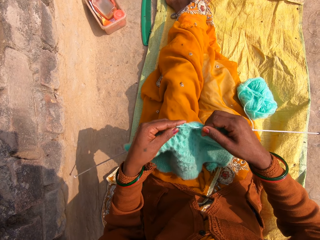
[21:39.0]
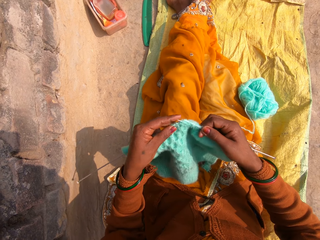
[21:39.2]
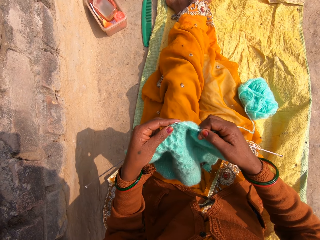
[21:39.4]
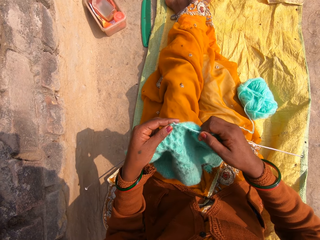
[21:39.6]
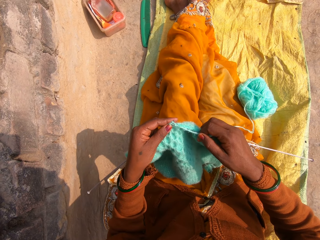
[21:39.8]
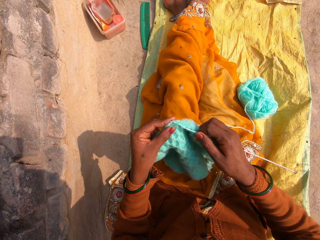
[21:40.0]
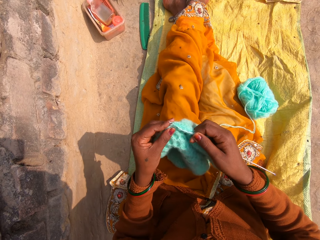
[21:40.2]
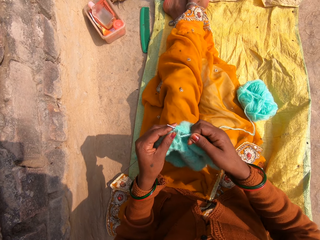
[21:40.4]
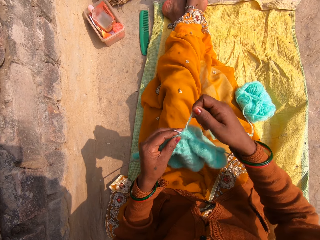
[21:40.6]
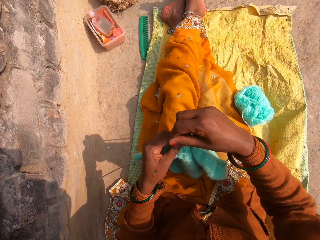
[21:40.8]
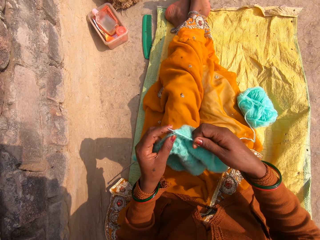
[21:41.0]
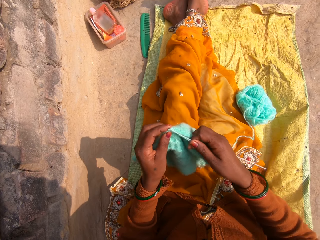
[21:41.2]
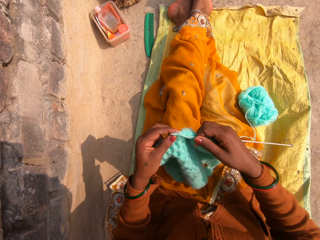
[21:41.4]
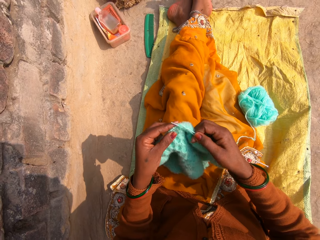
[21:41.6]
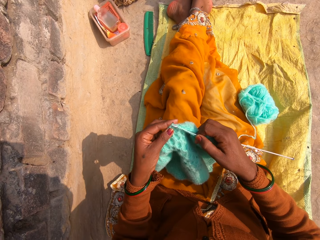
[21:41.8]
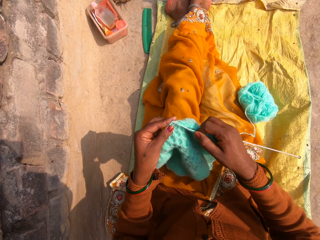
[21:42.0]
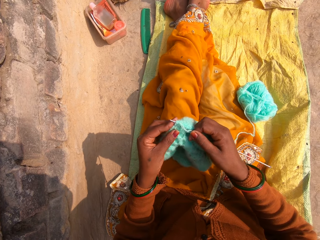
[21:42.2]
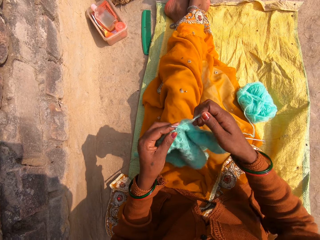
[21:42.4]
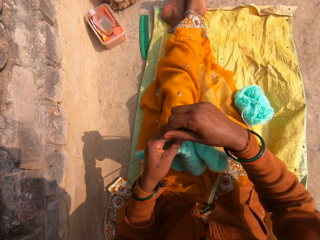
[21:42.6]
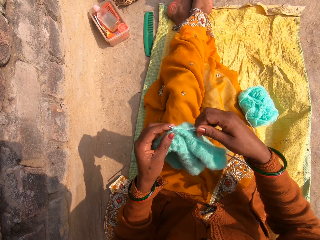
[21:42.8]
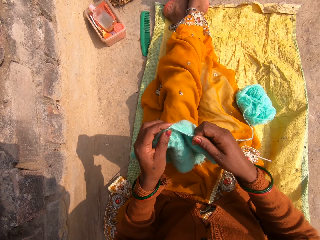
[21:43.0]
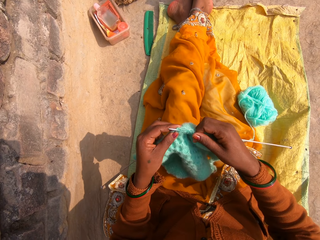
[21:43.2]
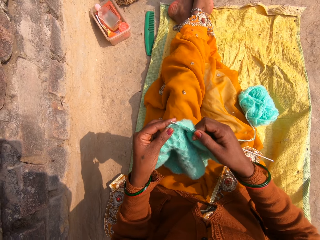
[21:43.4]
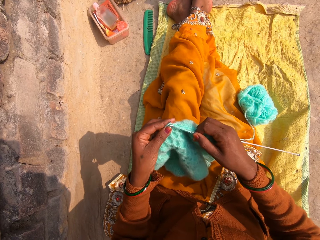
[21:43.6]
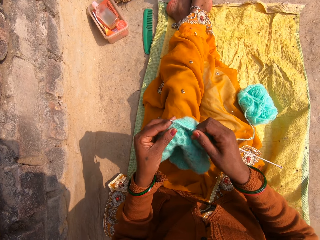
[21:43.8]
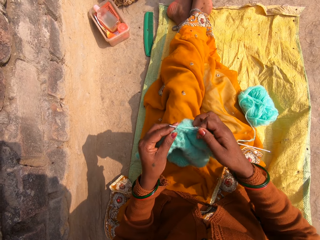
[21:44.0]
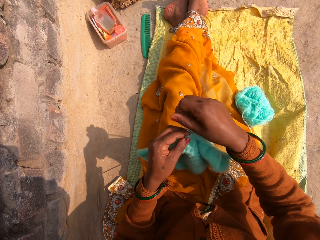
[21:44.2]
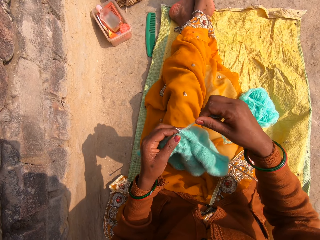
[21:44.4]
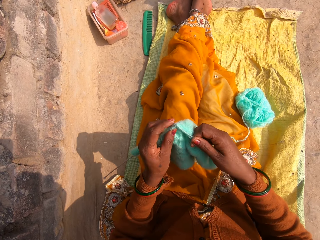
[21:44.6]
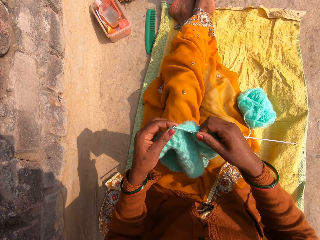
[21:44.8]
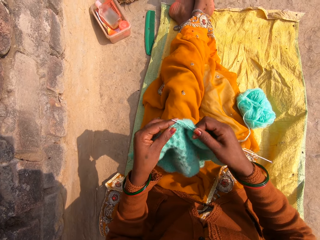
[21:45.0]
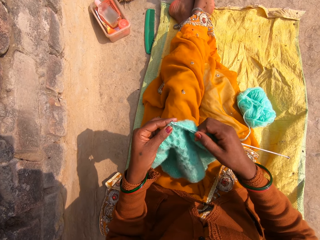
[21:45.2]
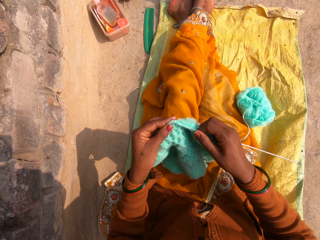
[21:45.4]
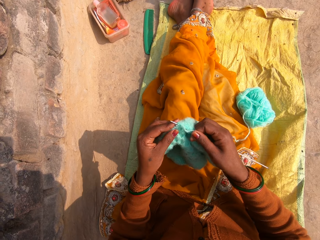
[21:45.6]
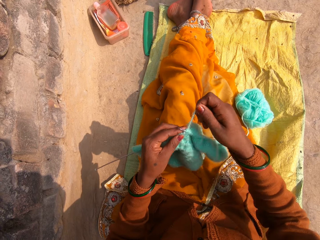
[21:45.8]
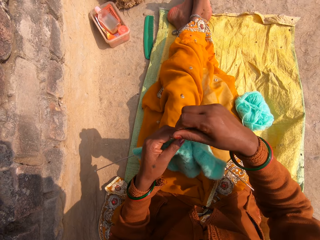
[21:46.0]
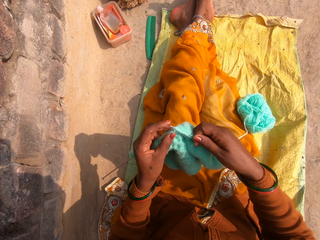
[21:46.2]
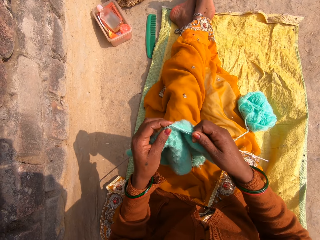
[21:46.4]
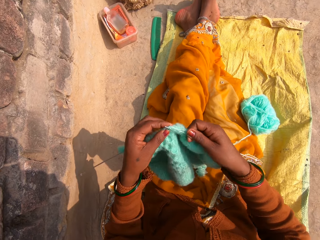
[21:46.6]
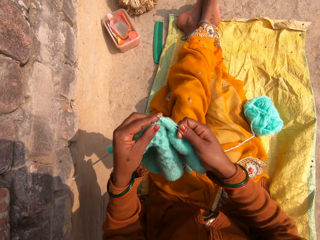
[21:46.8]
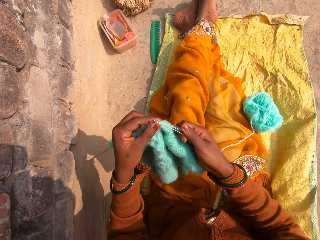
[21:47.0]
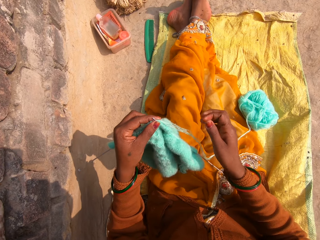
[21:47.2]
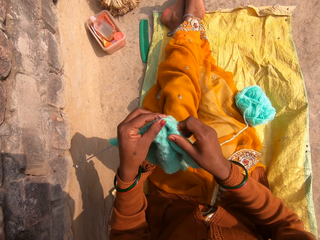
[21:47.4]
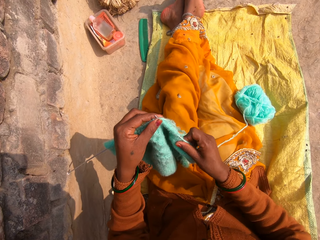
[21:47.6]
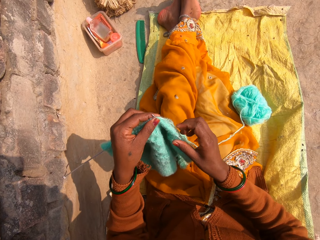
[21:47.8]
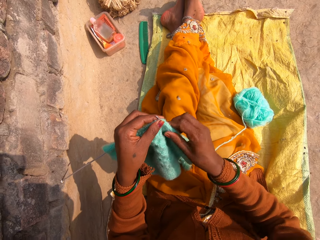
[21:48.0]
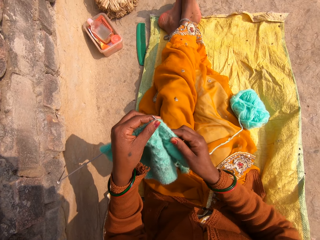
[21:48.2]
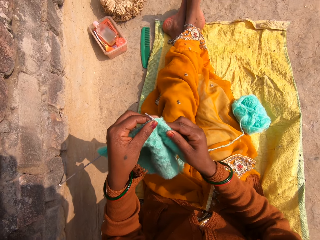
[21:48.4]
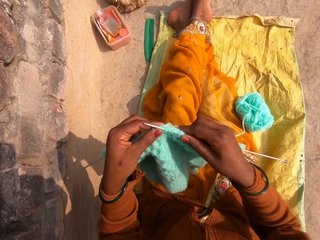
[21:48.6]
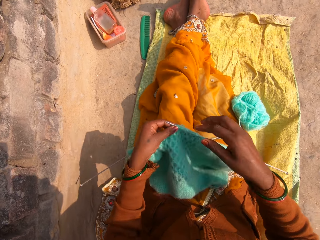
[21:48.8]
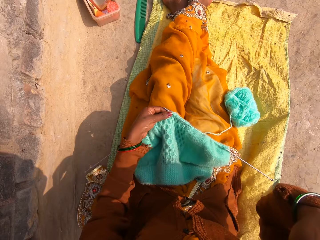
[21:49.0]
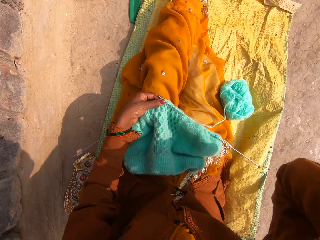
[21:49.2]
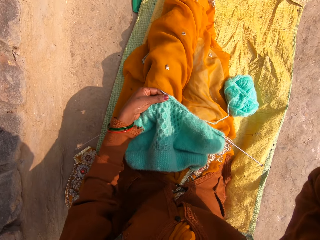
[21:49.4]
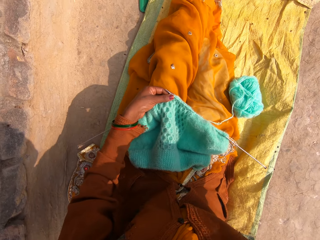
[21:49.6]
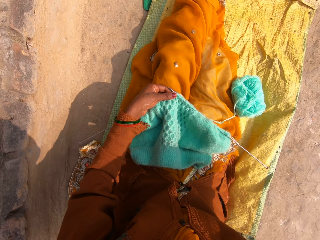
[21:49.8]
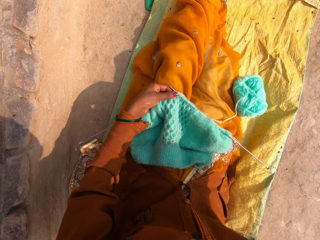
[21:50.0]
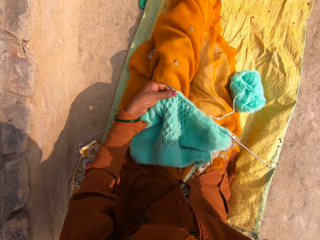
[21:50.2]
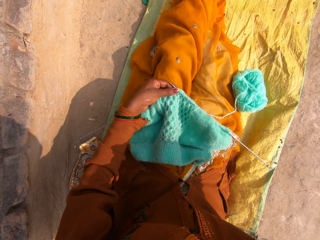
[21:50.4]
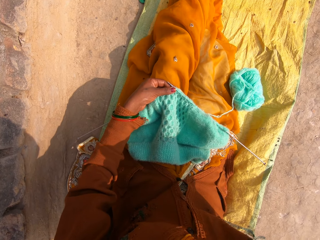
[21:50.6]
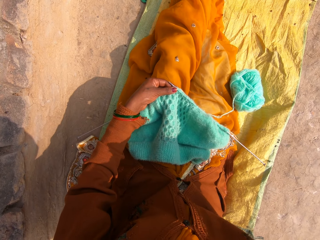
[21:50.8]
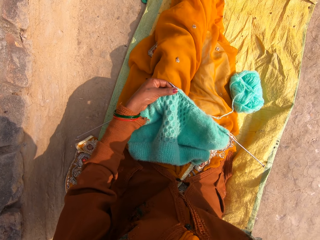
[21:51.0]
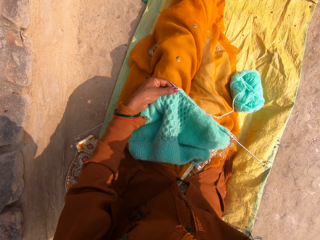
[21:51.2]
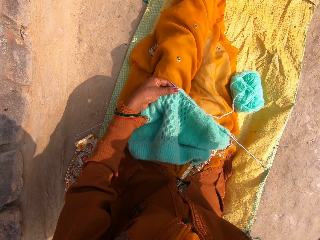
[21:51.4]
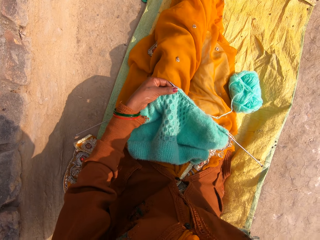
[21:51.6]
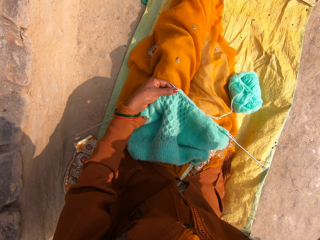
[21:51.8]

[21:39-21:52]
The camera wearer adds the yarn. She raises the hand up. She touches her face.

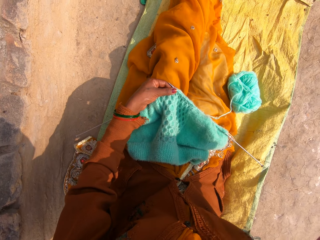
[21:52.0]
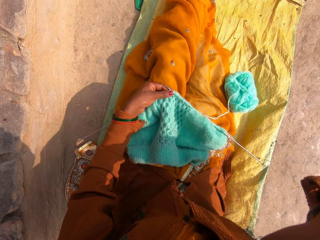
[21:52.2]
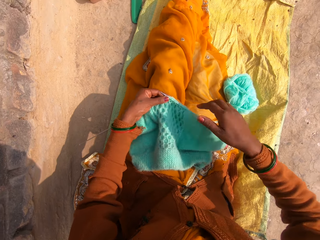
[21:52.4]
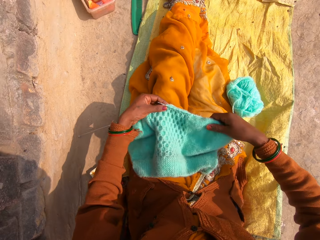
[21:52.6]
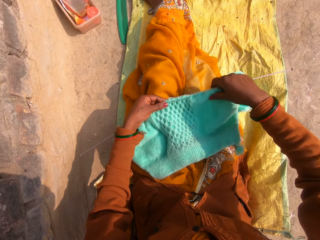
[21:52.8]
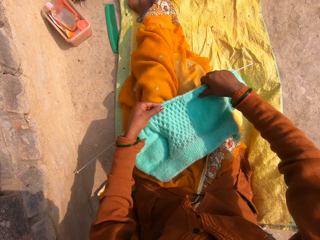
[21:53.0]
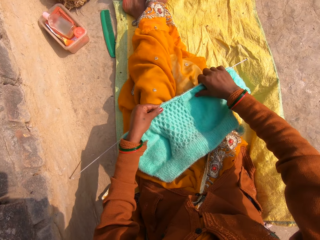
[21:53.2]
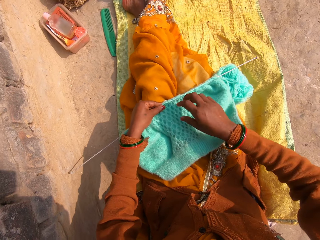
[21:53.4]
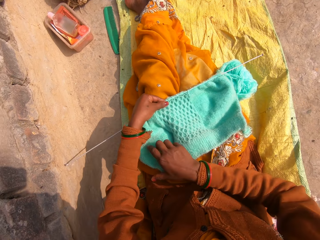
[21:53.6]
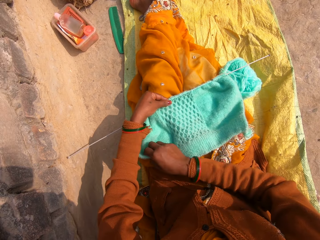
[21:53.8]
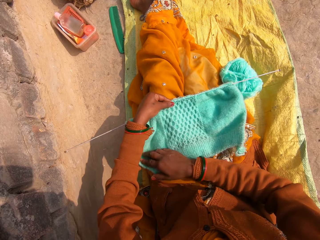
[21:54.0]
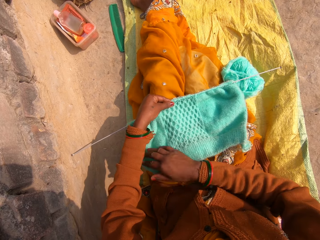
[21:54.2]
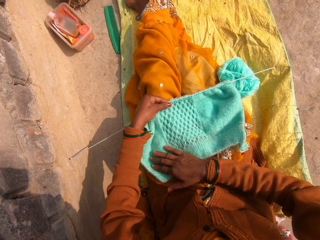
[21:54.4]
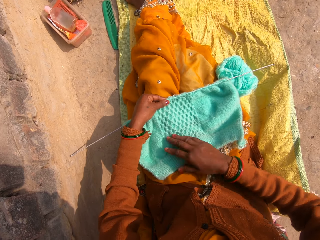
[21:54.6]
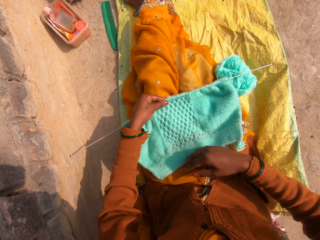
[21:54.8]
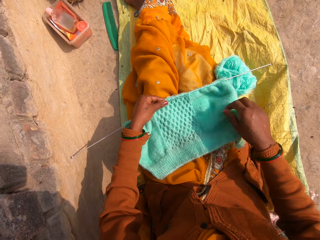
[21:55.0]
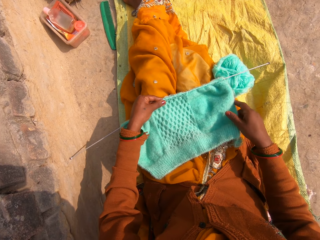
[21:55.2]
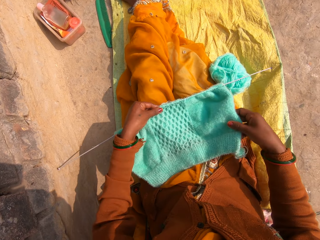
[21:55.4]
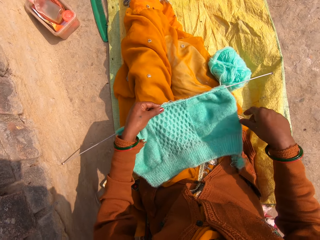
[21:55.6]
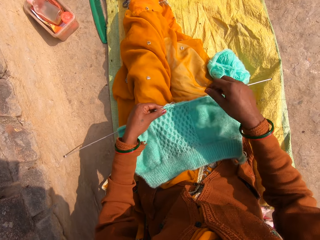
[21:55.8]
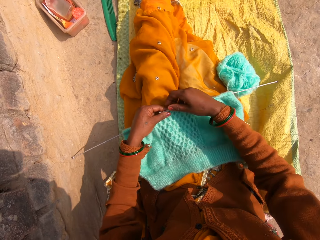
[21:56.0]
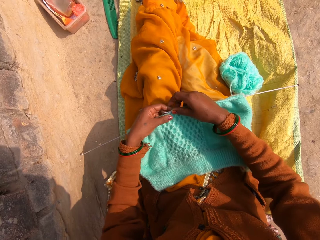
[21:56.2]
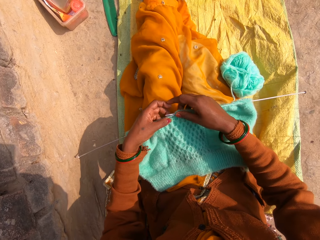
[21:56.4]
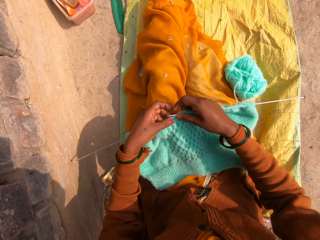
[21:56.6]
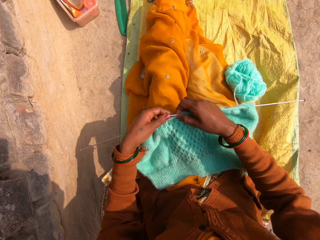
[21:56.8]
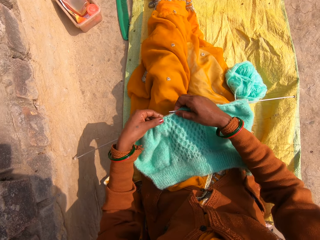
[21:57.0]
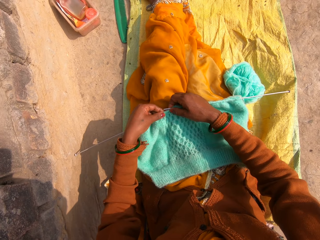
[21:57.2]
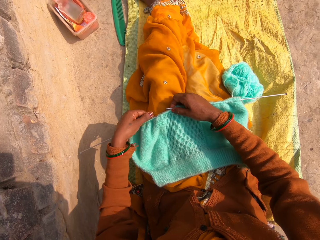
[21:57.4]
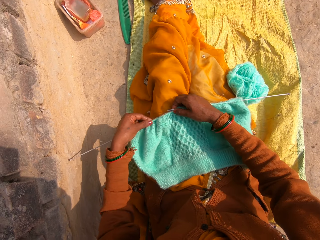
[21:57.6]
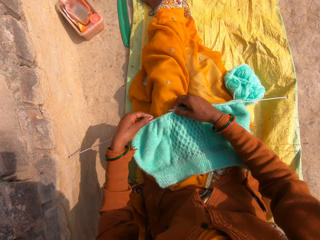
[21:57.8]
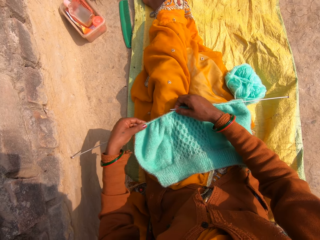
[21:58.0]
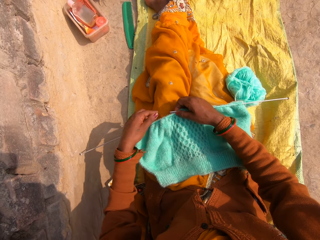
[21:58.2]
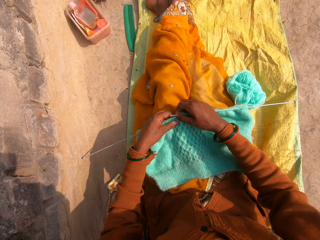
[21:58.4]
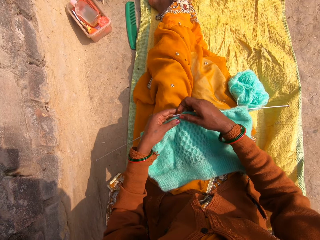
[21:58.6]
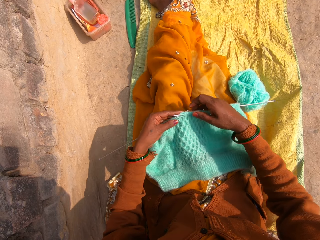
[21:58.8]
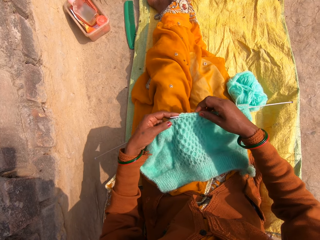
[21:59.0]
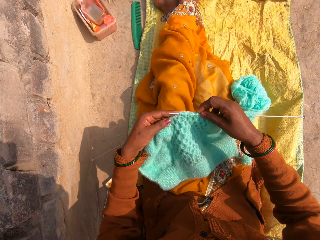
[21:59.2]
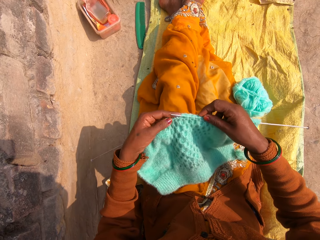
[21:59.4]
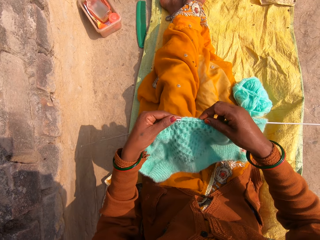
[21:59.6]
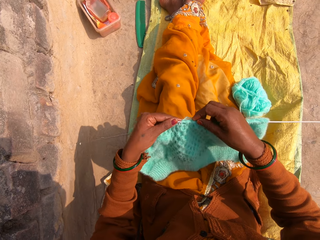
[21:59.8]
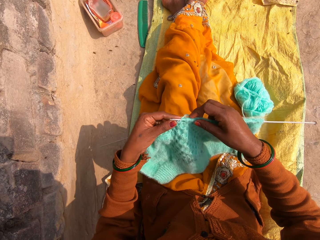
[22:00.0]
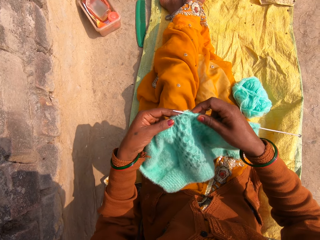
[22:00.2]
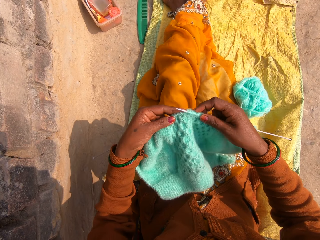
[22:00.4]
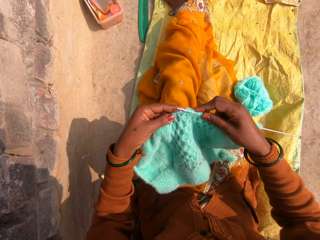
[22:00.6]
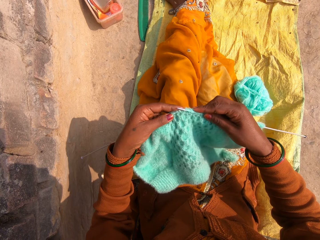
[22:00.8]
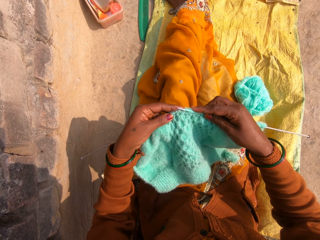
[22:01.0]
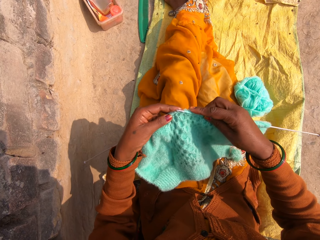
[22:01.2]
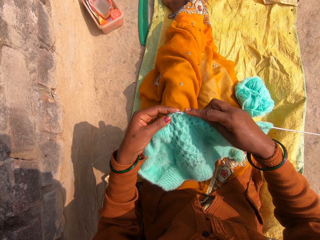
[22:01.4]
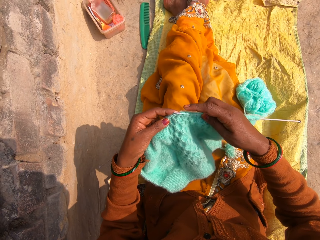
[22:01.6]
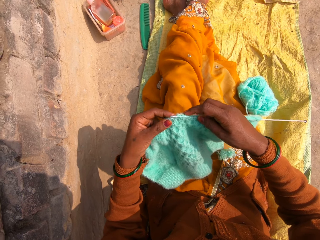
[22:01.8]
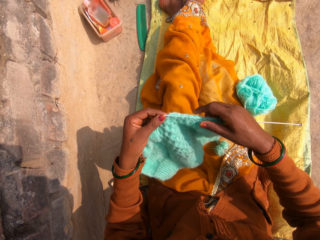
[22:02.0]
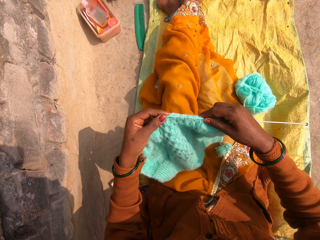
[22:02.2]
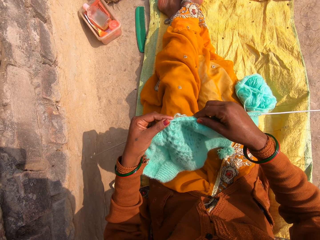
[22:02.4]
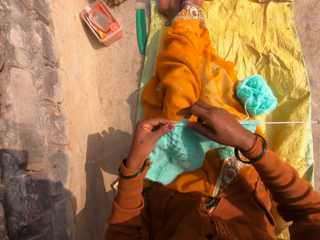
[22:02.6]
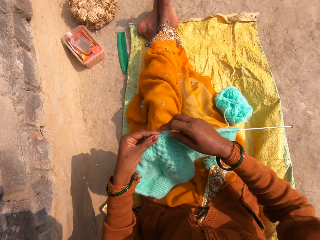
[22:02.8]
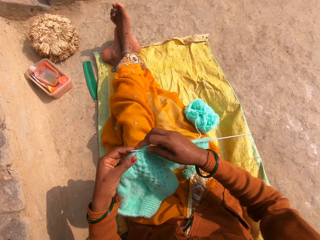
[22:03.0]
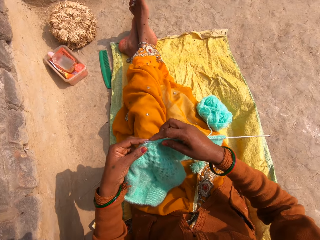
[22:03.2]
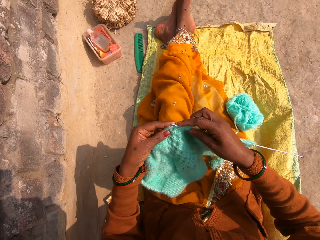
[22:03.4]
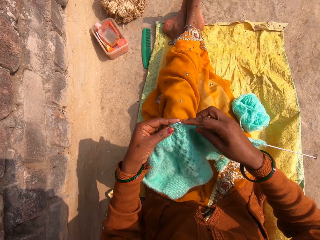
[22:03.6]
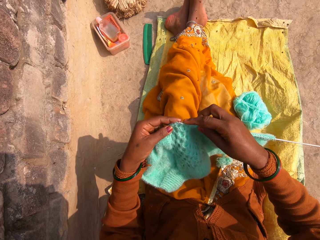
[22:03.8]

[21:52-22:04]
The camera wearer adjusts the cloth. They stretch the yarn. They knit the cloth. They add the yarn.
